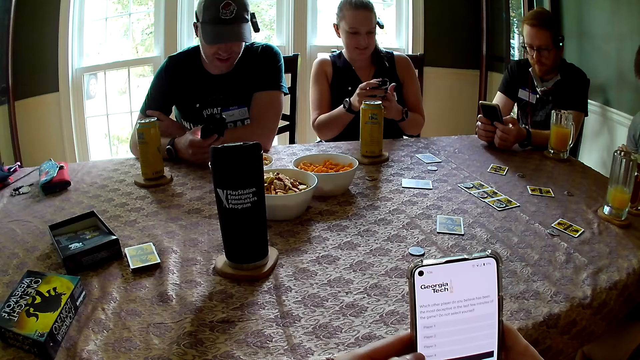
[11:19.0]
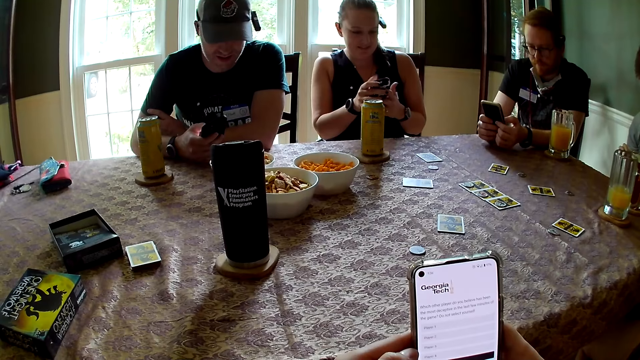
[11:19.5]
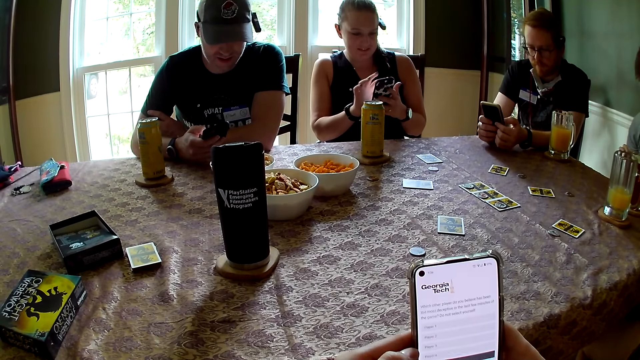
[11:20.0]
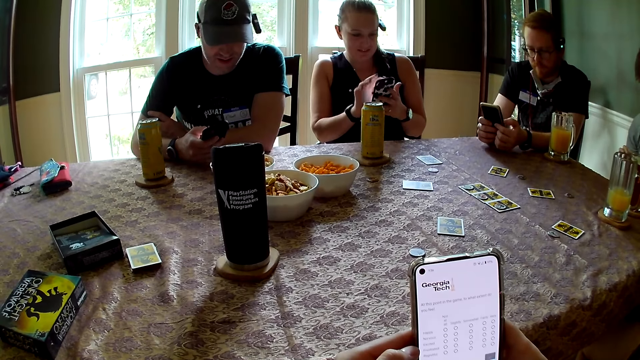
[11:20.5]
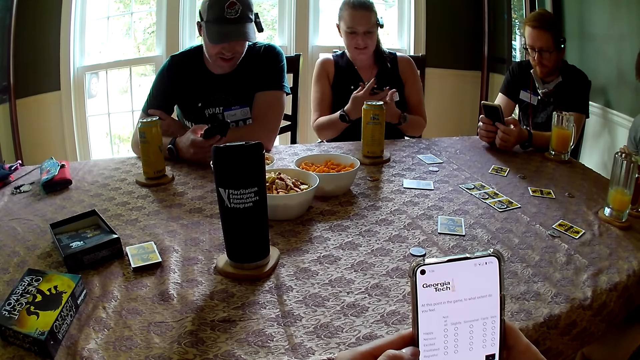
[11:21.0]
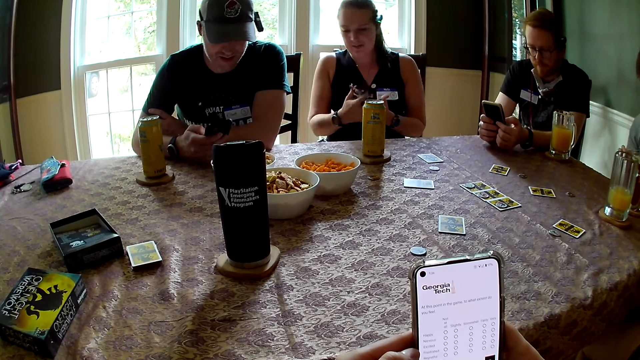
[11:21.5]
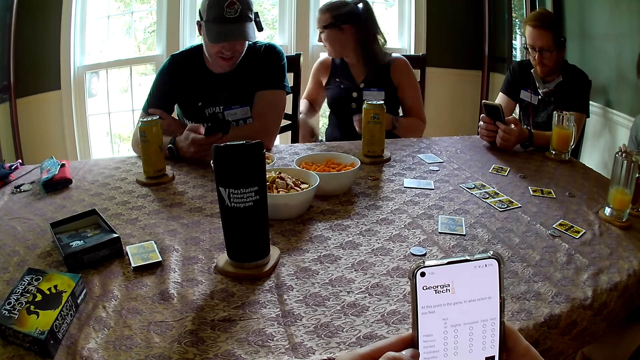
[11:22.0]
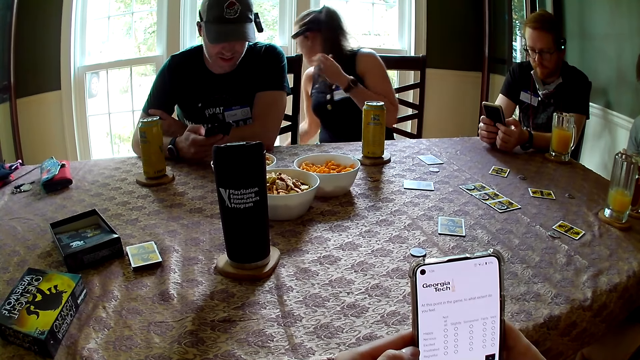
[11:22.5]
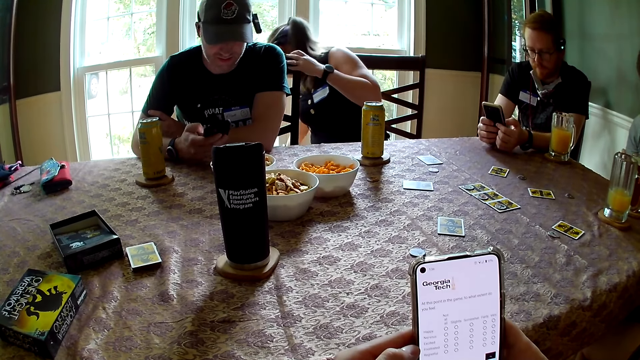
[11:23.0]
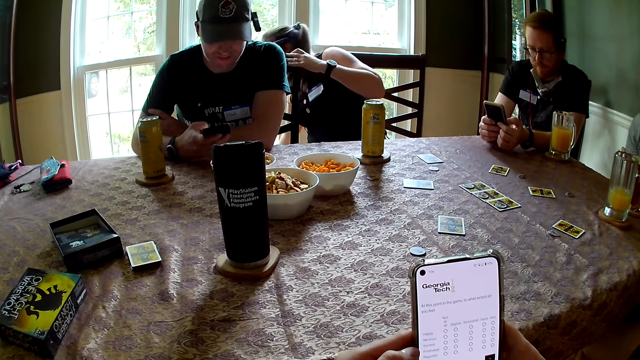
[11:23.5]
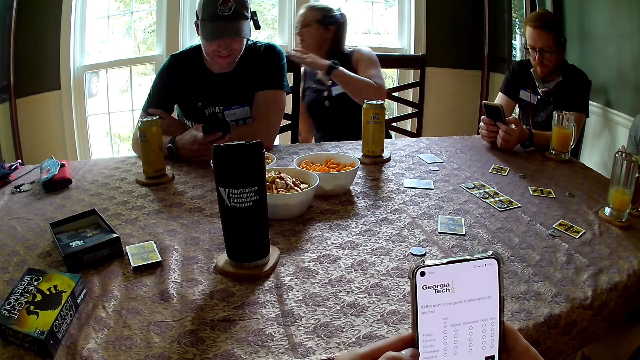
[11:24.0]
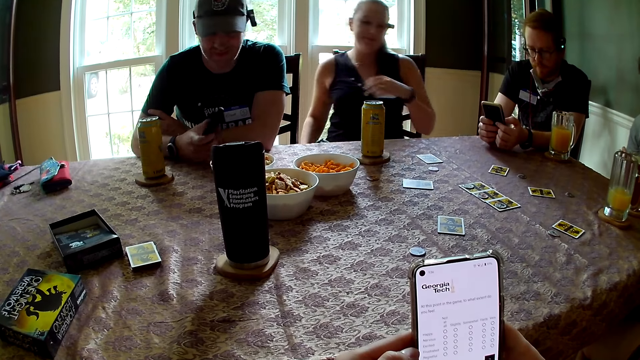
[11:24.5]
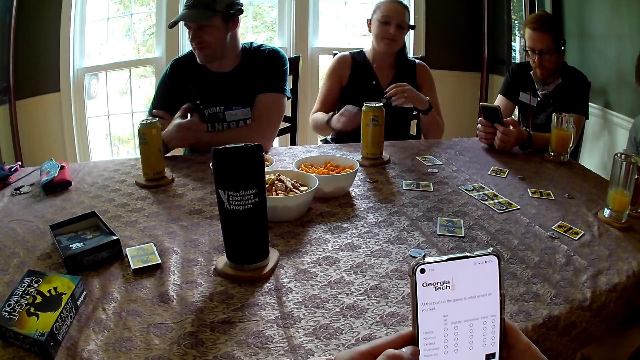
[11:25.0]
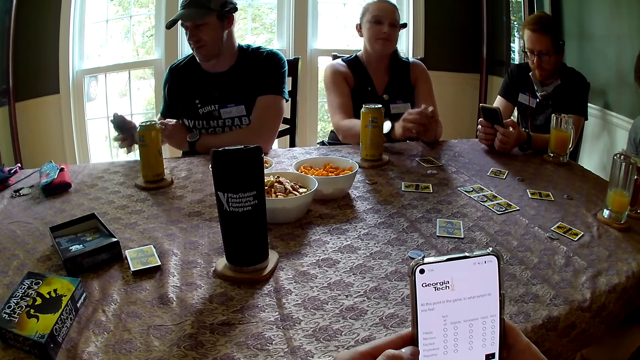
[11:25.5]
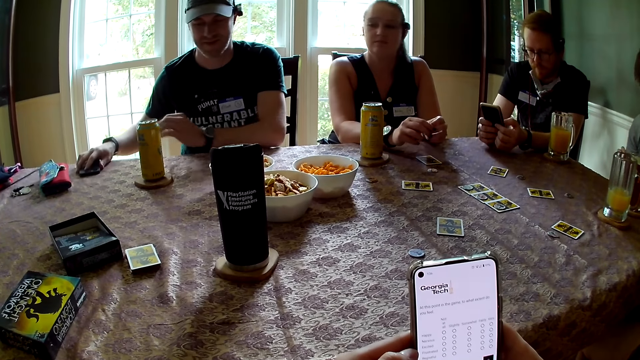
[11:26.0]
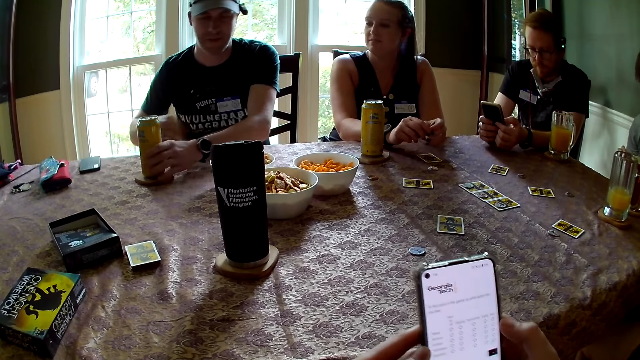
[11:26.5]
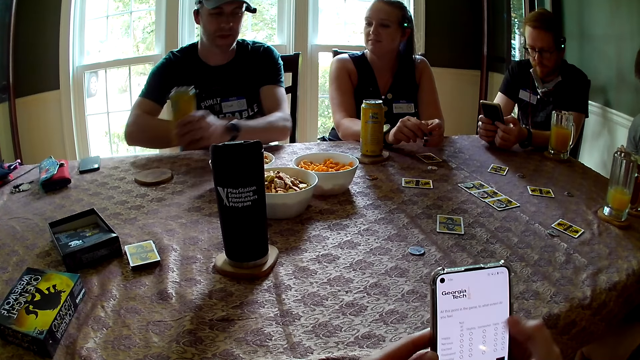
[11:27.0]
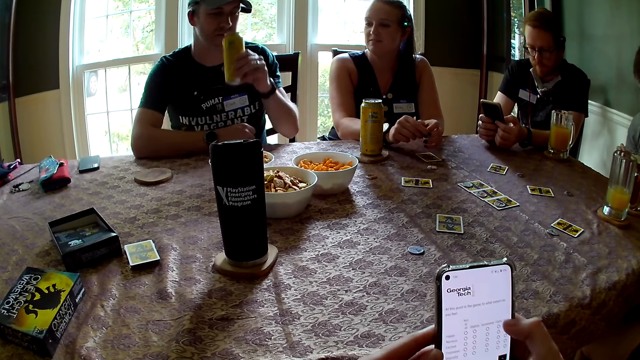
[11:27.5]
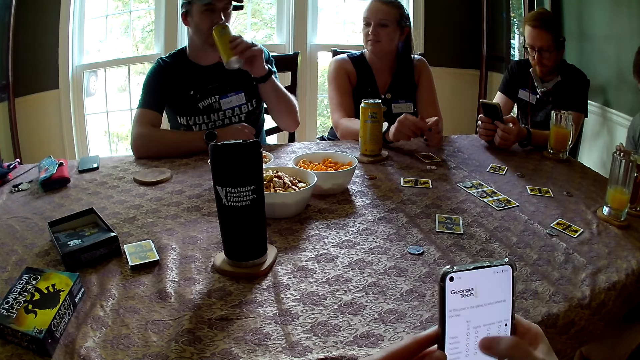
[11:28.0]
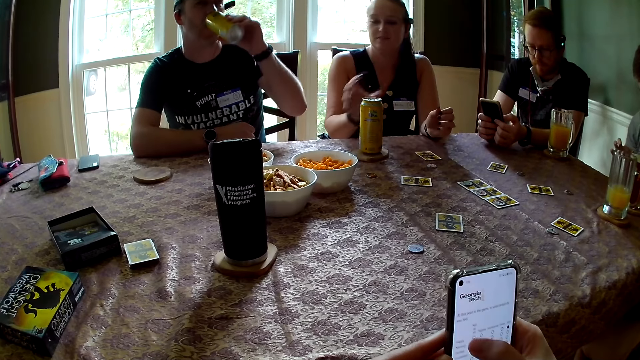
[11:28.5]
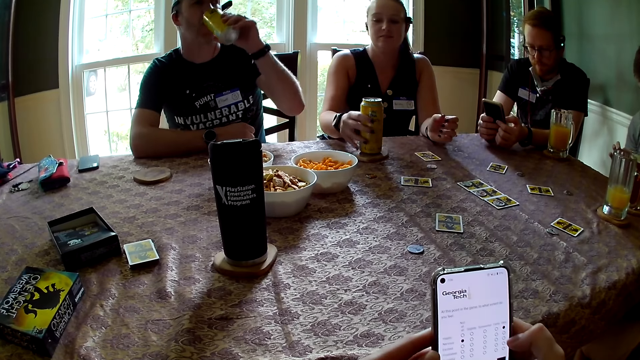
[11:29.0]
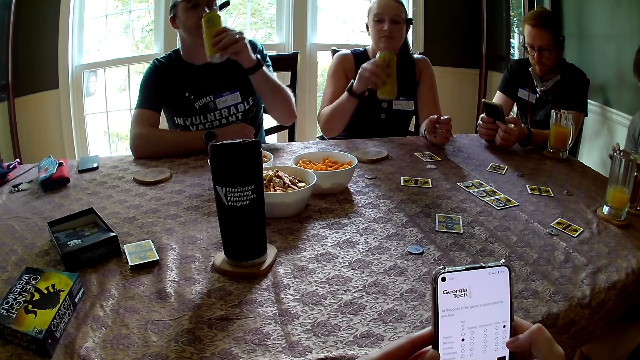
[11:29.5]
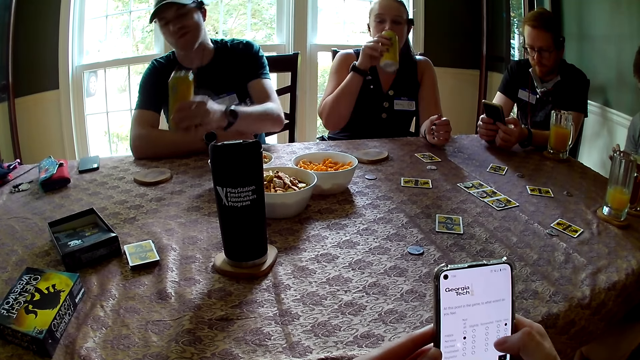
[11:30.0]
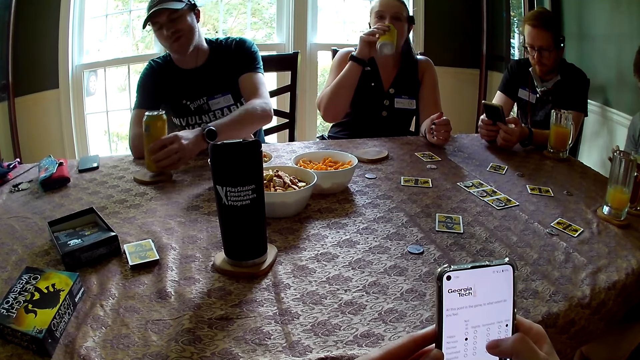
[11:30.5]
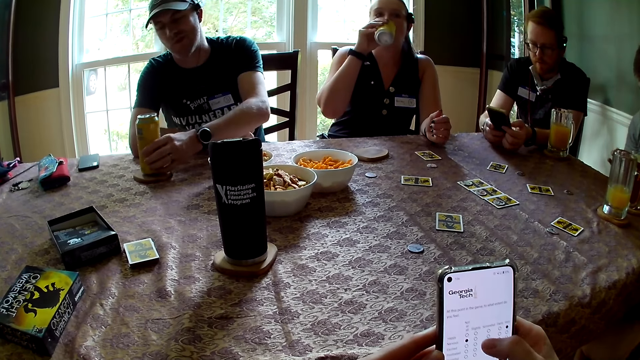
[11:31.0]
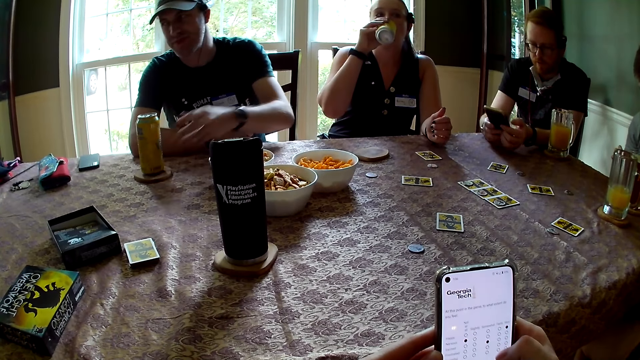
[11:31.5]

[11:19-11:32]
A woman holds the phone. The woman drops the phone on the floor with her right hand. The woman puts off the phone. A man drops the phone in his right hand on the table. The man picks up a can from a coaster on the table with his left hand. The woman holds hands. The man drinks from the can in his left hand. The woman picks up a can from a coaster on the table with her right hand. The camera wearer taps the phone. The woman drinks from the can in her right hand. The man drops the can on the coaster with his left hand.

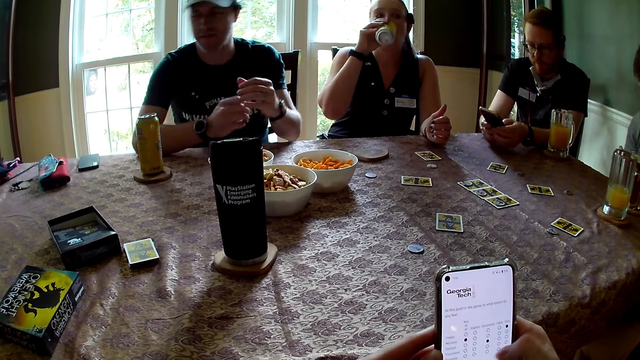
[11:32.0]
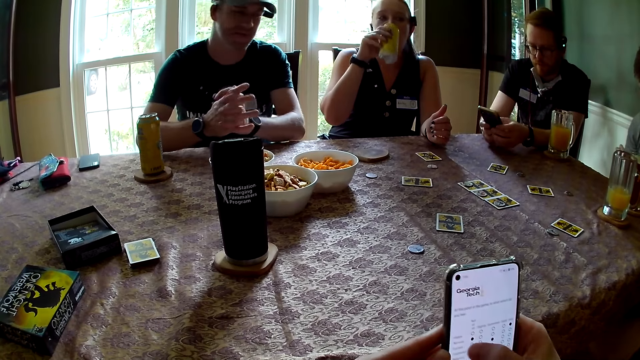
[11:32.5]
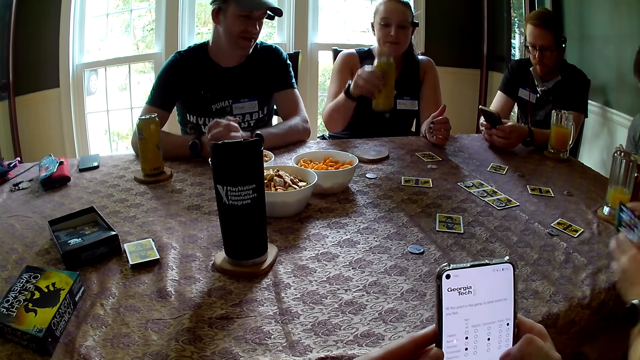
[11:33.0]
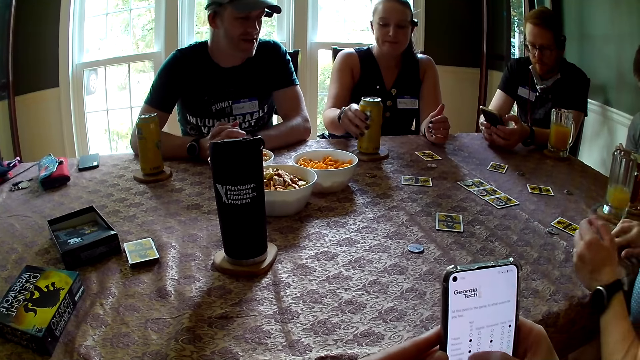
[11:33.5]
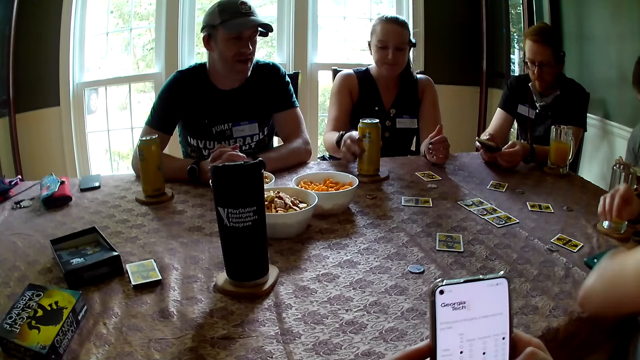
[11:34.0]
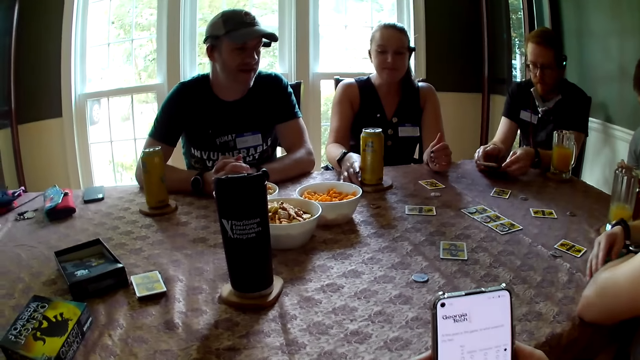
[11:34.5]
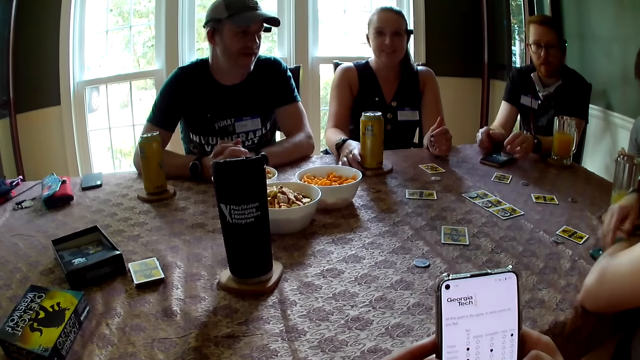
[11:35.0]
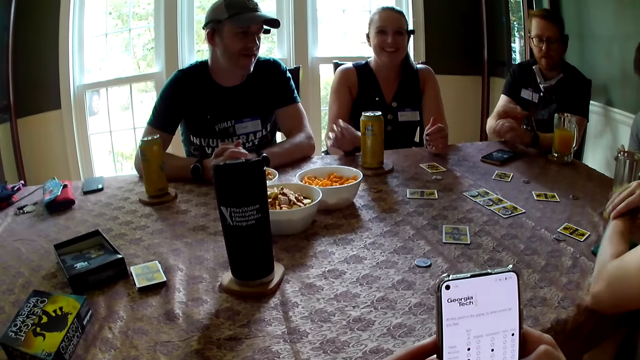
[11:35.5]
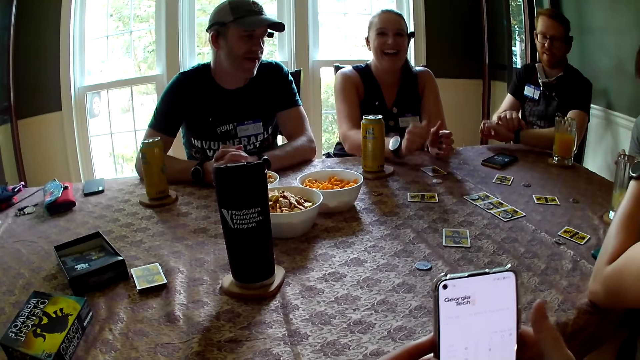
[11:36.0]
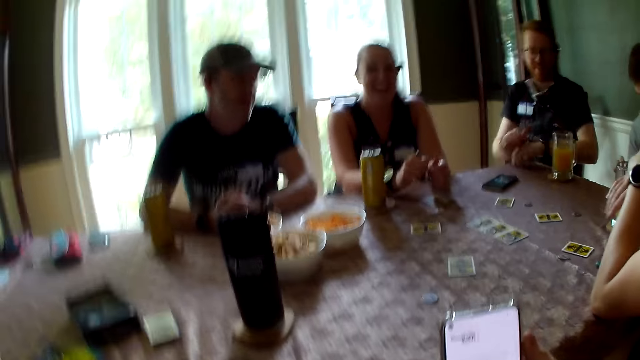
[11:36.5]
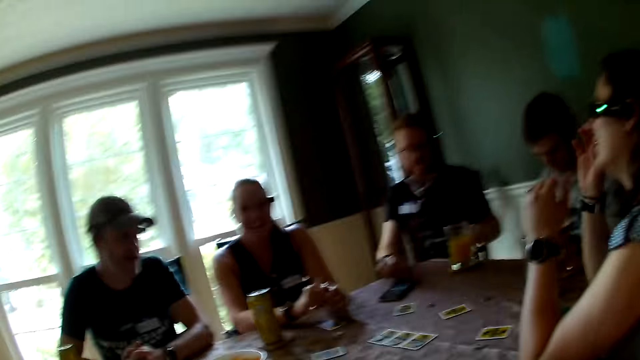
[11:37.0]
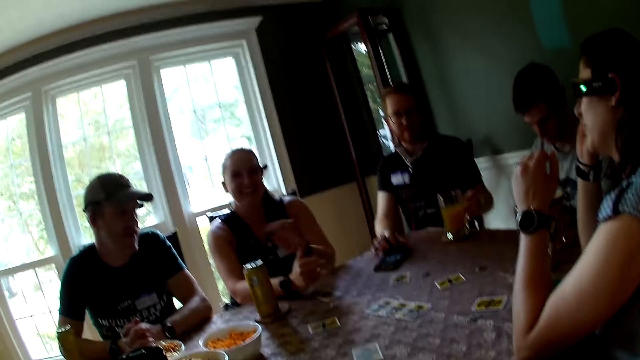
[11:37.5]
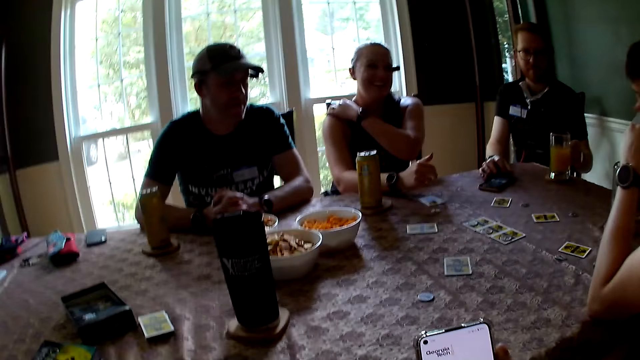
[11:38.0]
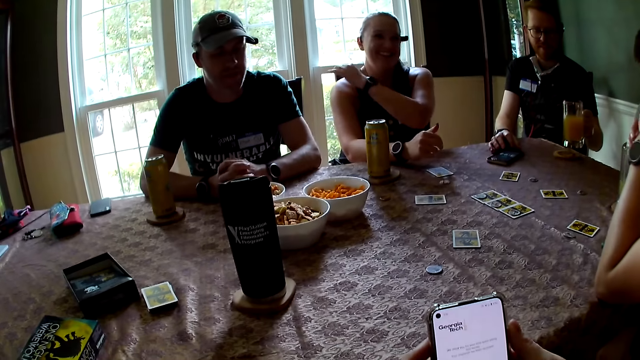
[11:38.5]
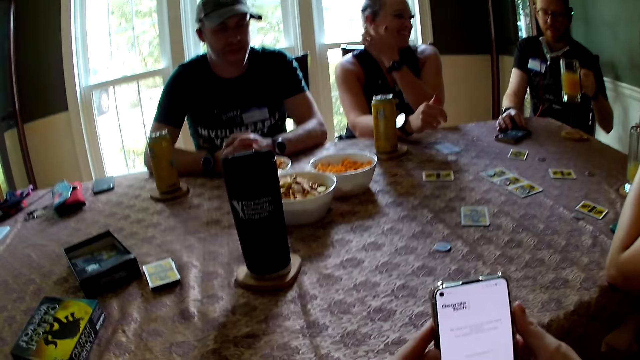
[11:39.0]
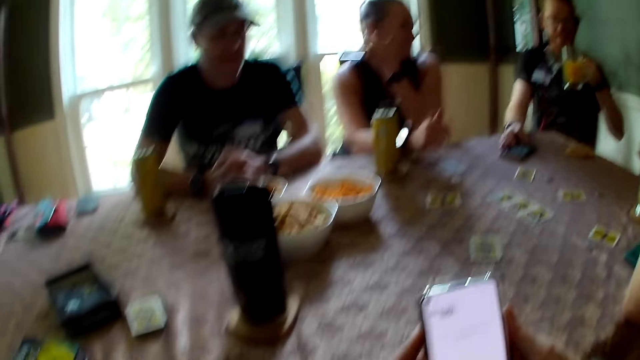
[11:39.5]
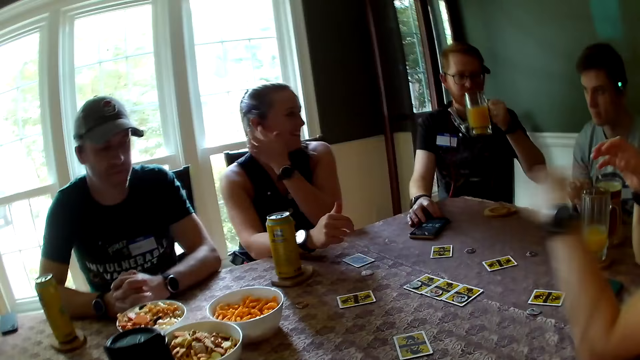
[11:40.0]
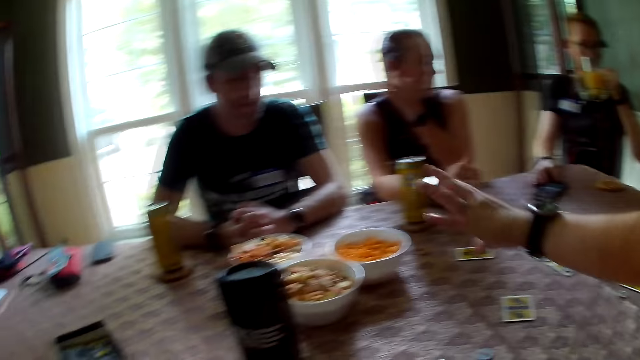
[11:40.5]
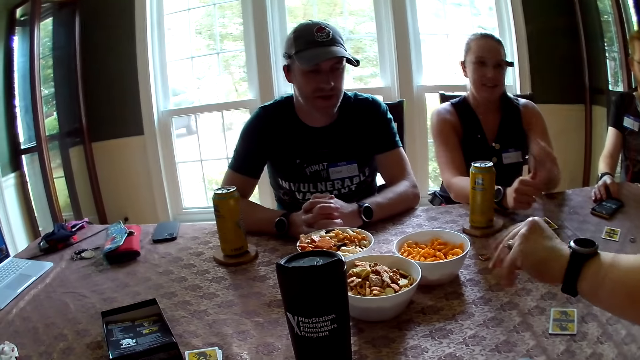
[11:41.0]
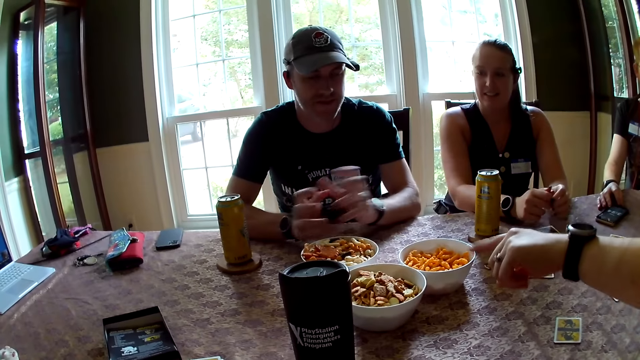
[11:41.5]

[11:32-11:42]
A man drops a can. A woman drops the can on the coaster with her right hand. The camera wearer interacts with the people at the table. Another man drops the phone on the table with both hands. The woman laughs. A third man stares. The second man picks up a cup of juice from a coaster on the table with his left hand. The woman touches the ear. The second man drinks from the cup in his left hand. Another woman gestures over the table with her right hand.
